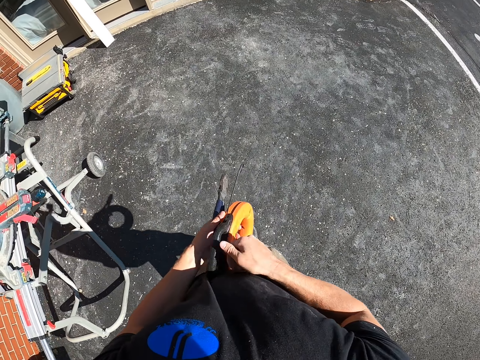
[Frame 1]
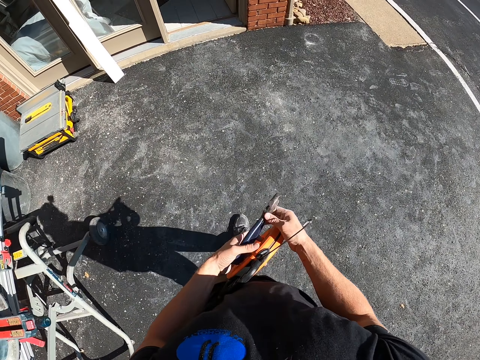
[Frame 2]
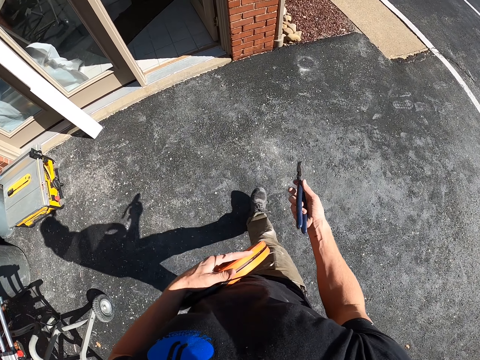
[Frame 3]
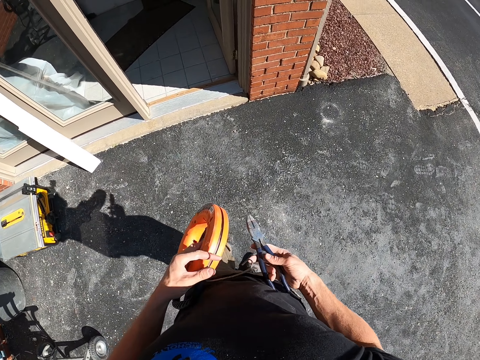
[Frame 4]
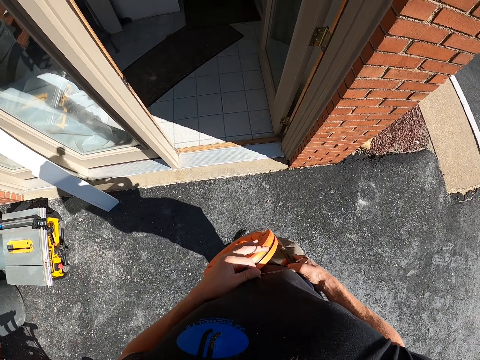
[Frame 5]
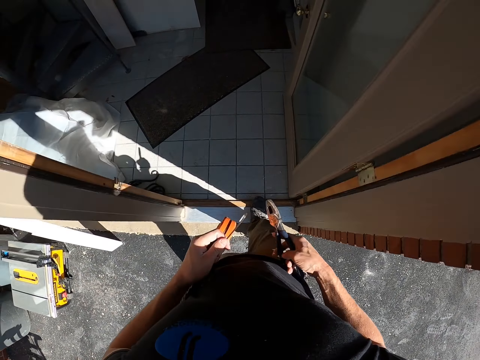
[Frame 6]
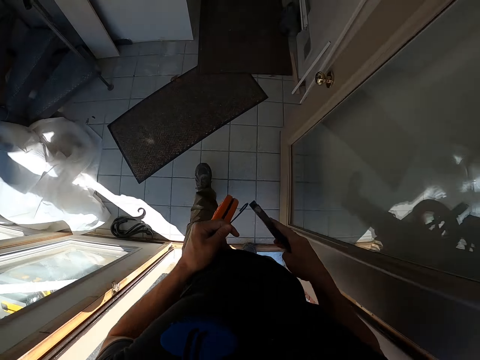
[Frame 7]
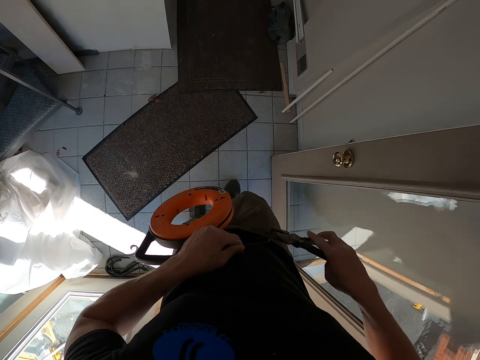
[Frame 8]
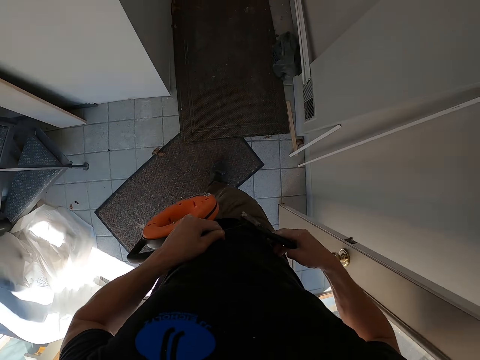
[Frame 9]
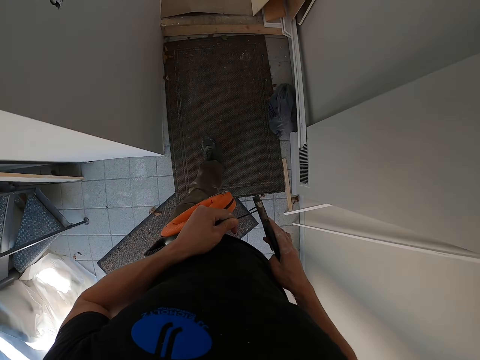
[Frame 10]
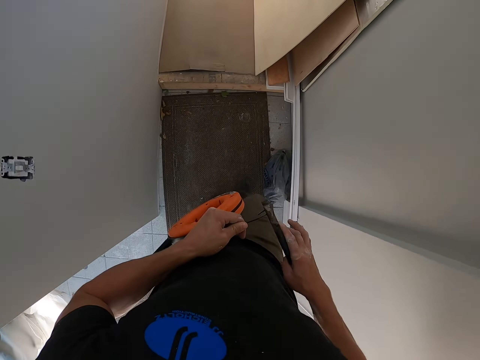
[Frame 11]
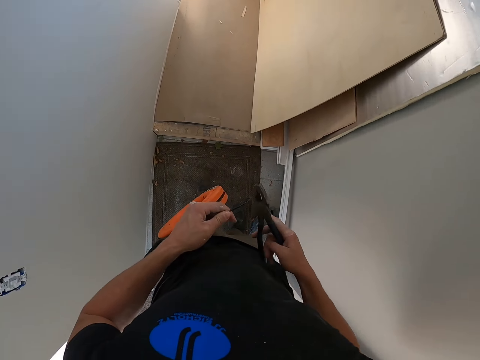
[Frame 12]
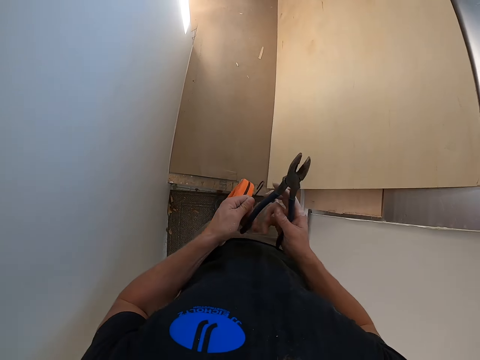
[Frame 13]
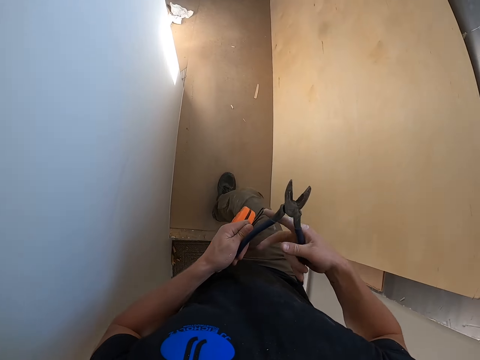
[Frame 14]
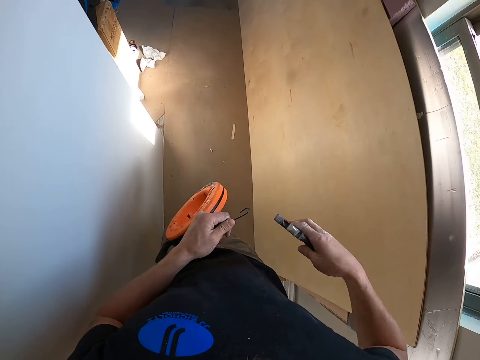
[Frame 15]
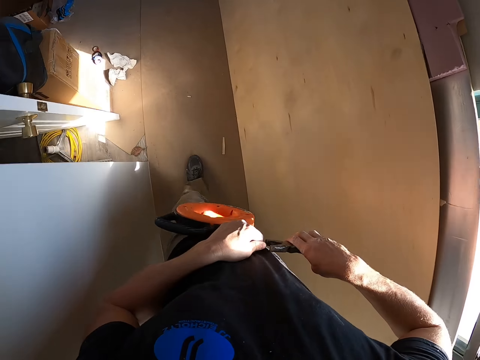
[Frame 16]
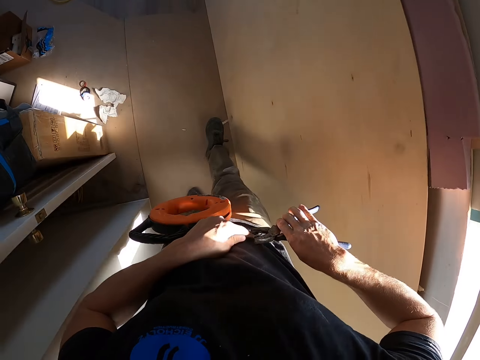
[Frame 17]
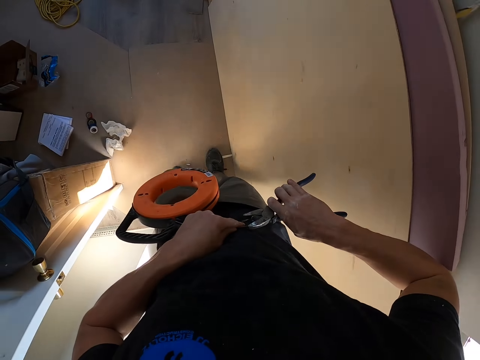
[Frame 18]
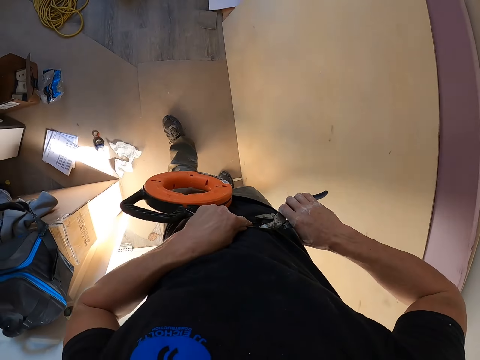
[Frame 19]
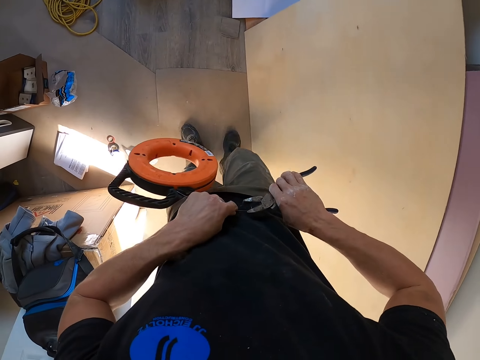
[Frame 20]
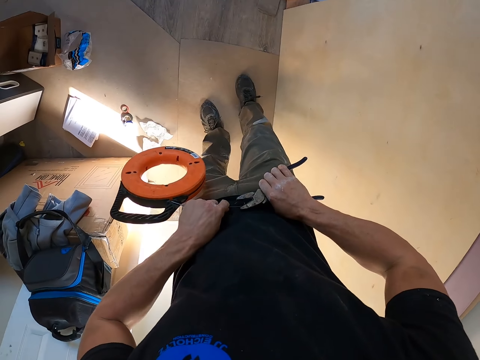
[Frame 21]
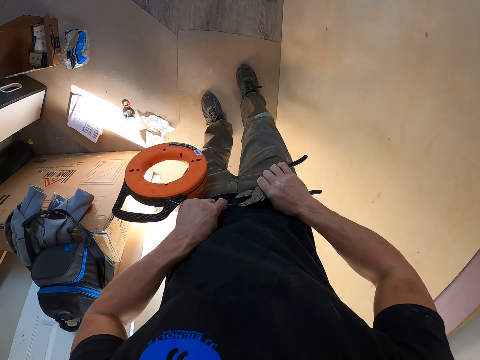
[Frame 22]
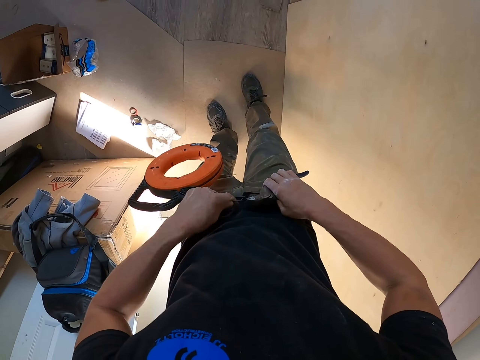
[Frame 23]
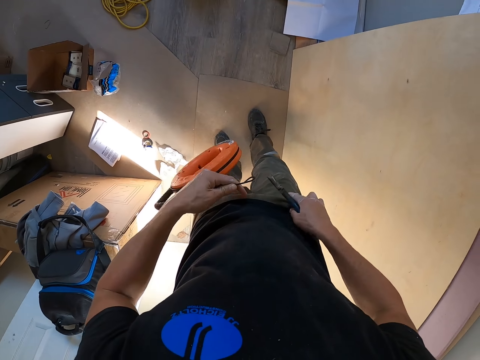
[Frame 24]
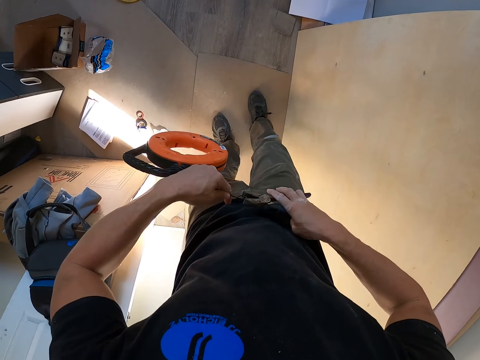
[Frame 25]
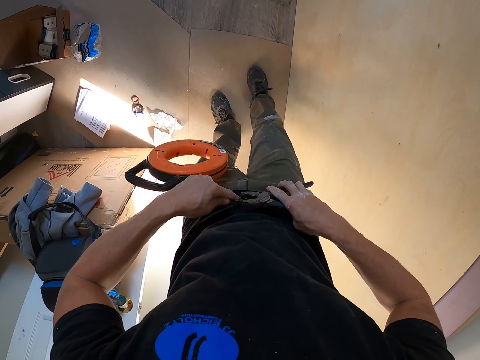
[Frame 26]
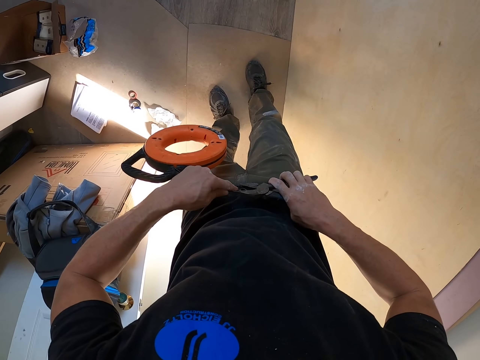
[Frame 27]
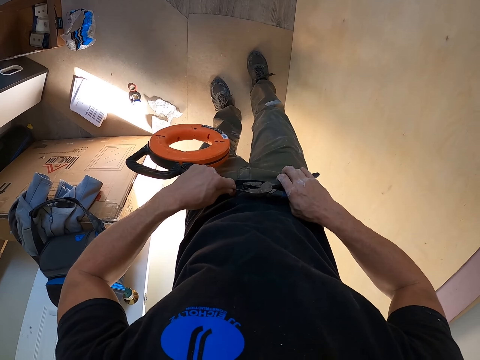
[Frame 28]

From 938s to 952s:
The camera wearer holds the pliers. They walk towards the house. They walk inside the house. They hold the pliers with the other hand. They hold the wire holder with the other hand. They press the wire end with the pliers. They walk around the house. They open the pliers with hands. They hold the pliers with both hands. They squeeze the wire.

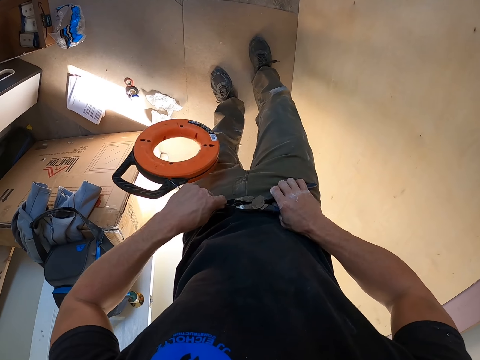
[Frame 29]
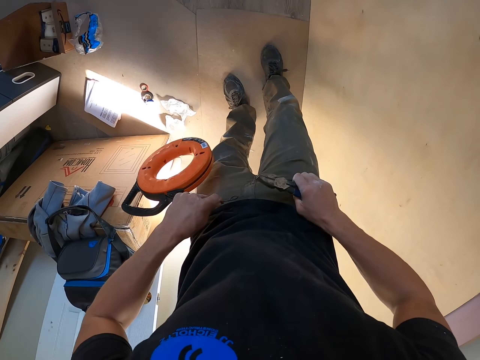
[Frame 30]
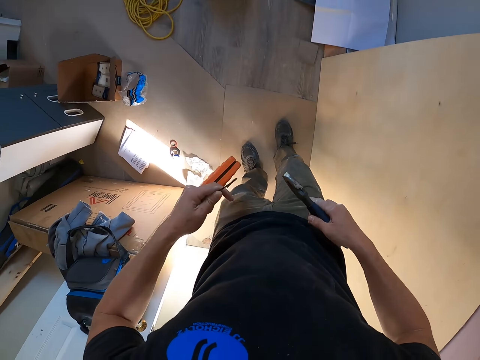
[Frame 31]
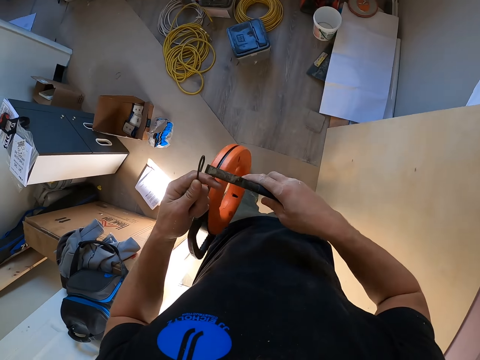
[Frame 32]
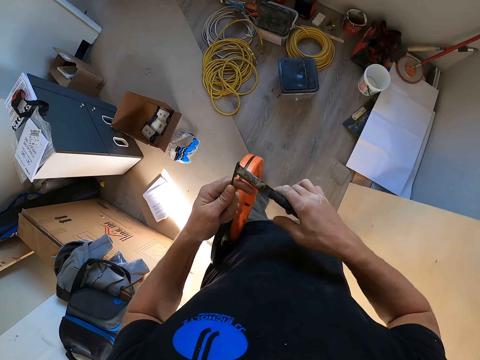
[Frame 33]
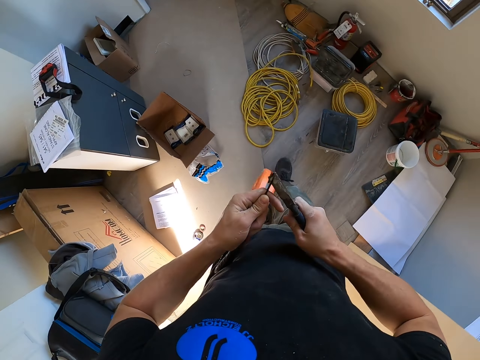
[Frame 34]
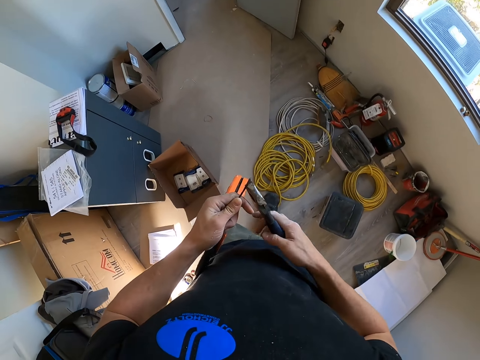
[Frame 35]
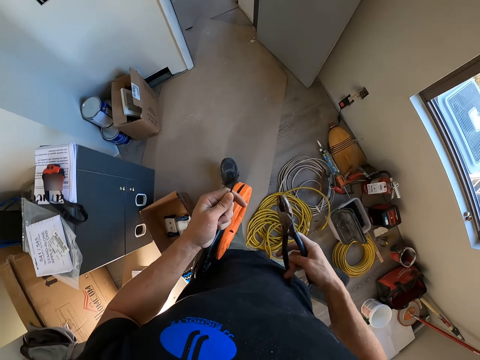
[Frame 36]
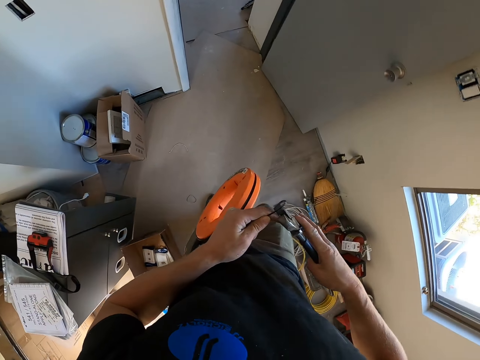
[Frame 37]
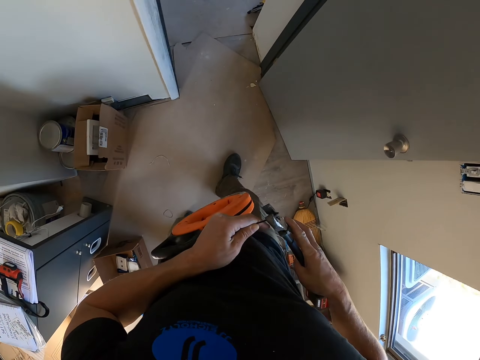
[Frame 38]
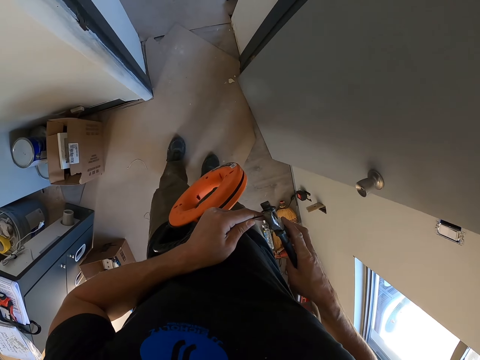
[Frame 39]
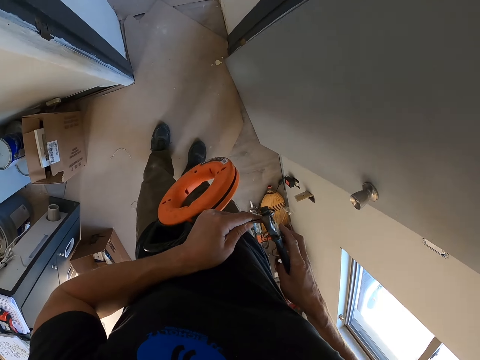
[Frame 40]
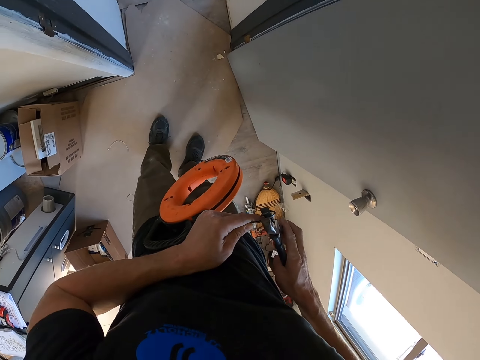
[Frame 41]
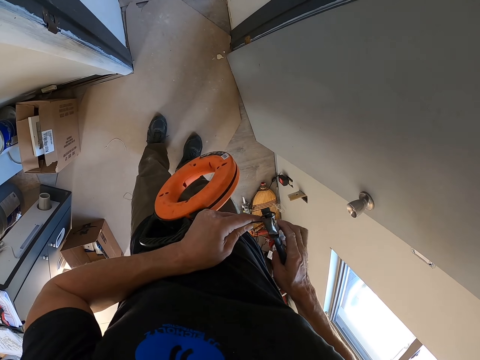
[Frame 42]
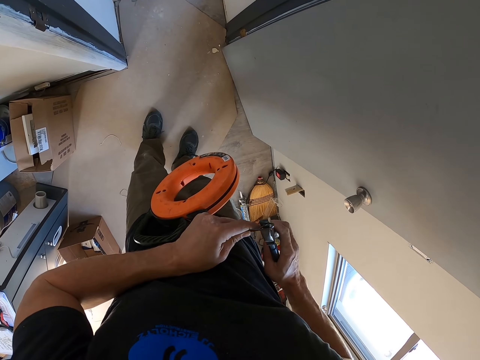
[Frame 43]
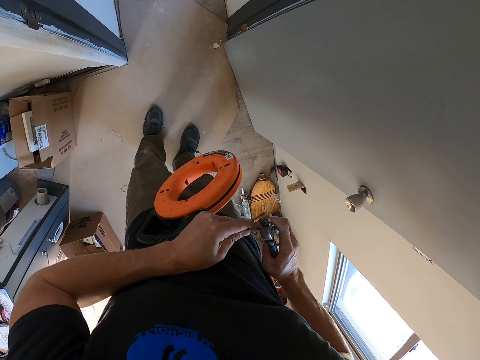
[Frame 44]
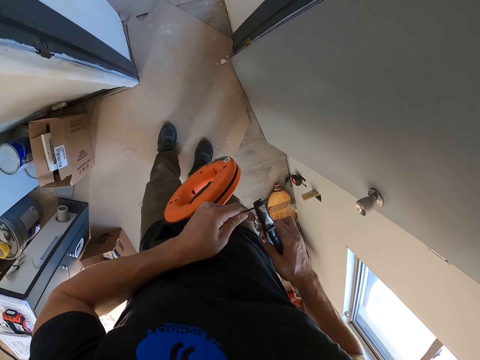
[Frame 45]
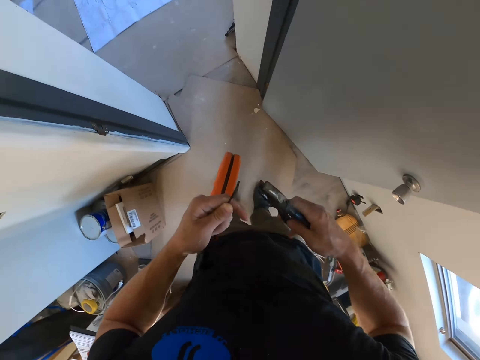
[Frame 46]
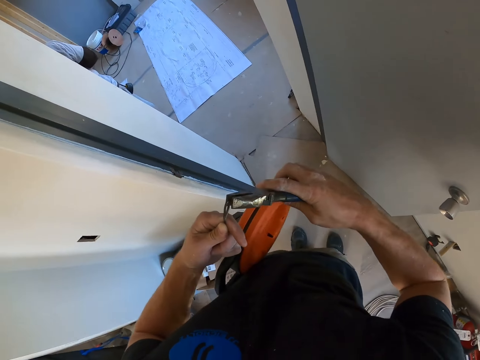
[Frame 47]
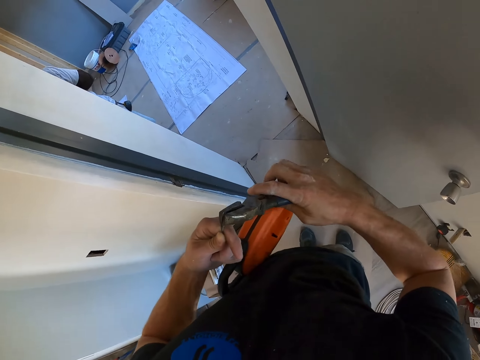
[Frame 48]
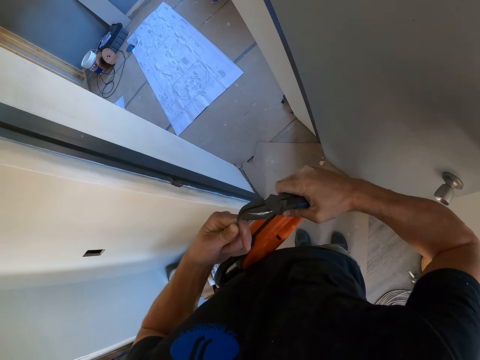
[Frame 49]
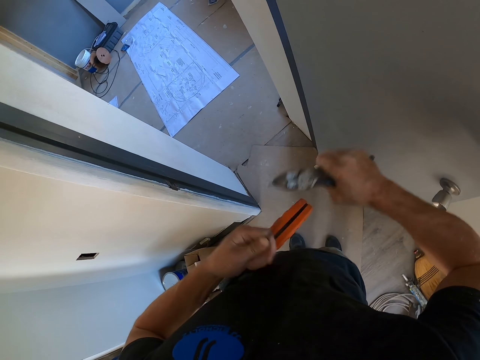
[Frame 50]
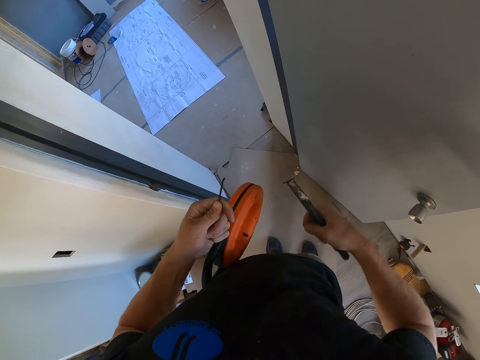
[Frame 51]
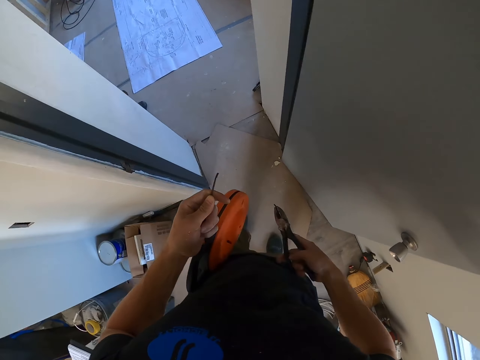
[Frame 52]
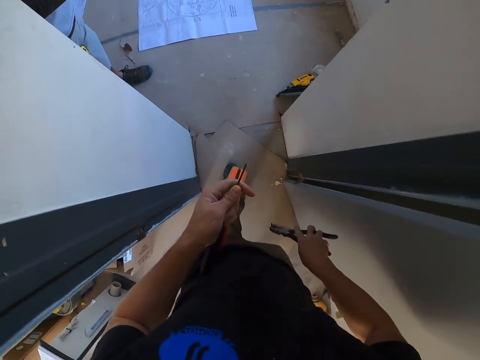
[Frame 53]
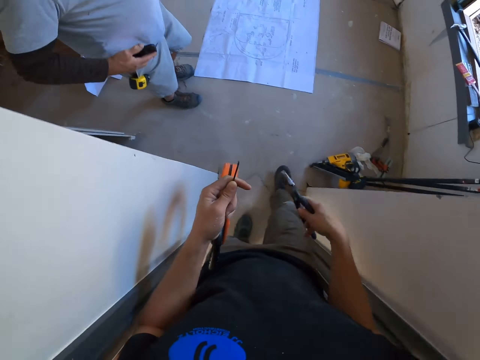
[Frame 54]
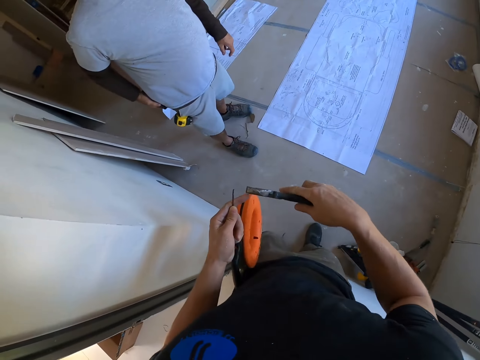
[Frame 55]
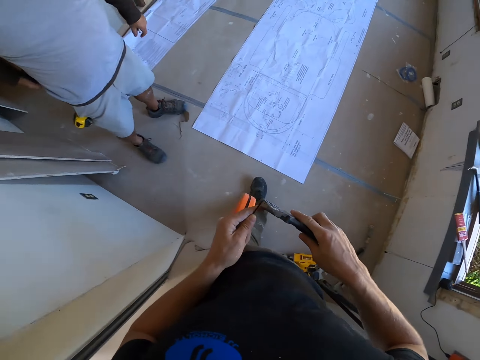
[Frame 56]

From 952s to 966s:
The camera wearer walks around the house. They squeeze the wire. They cut the wire end with the pliers. A man places a phone inside the back pocket. The camera wearer enters the room.
